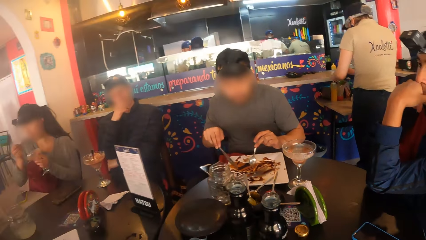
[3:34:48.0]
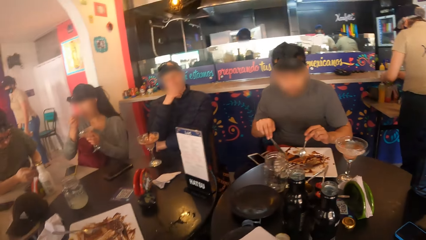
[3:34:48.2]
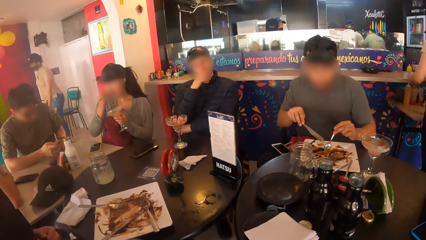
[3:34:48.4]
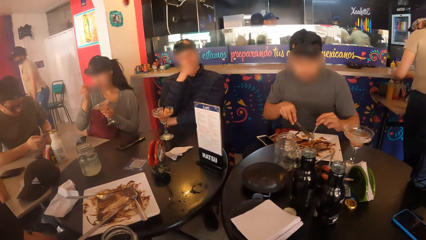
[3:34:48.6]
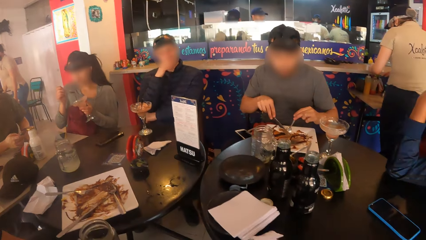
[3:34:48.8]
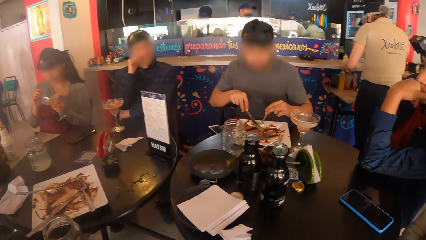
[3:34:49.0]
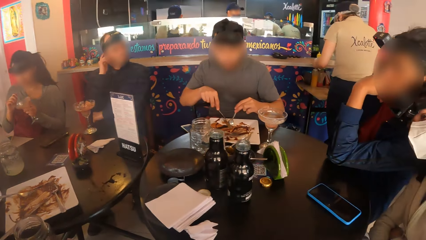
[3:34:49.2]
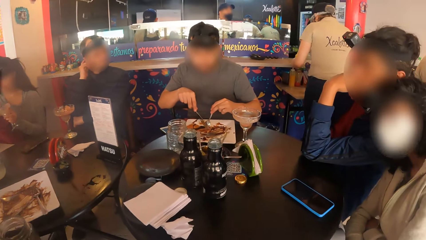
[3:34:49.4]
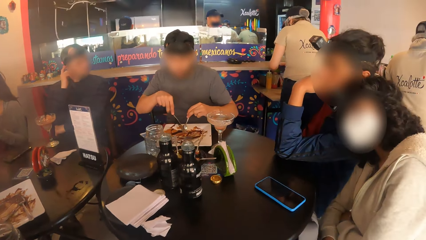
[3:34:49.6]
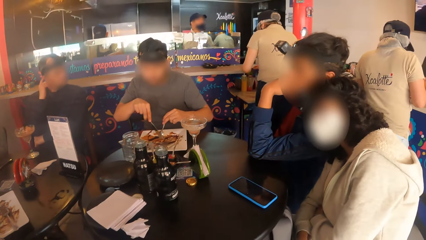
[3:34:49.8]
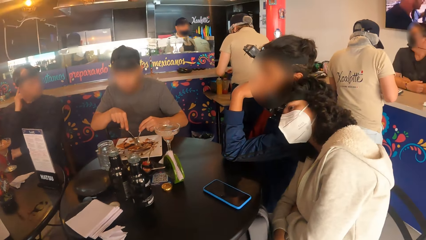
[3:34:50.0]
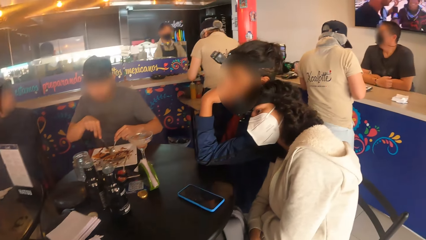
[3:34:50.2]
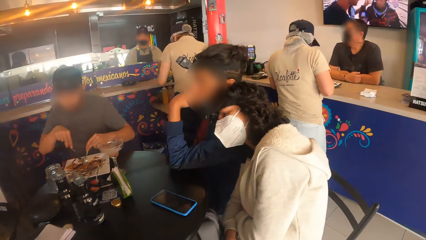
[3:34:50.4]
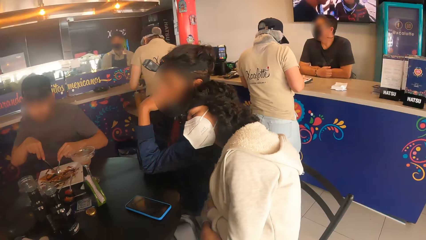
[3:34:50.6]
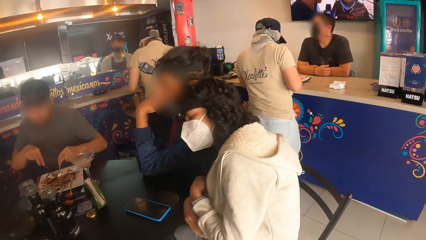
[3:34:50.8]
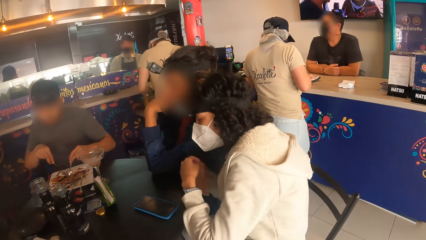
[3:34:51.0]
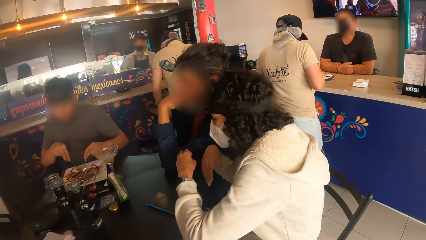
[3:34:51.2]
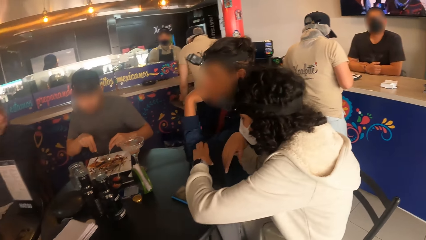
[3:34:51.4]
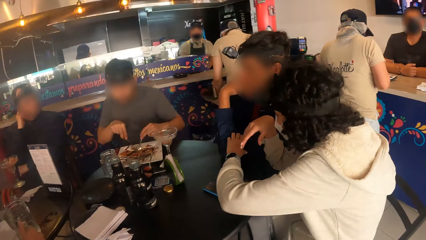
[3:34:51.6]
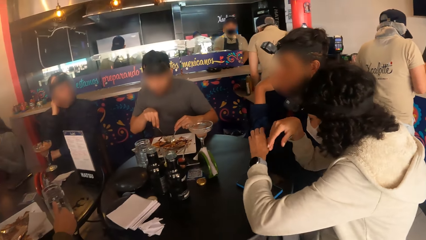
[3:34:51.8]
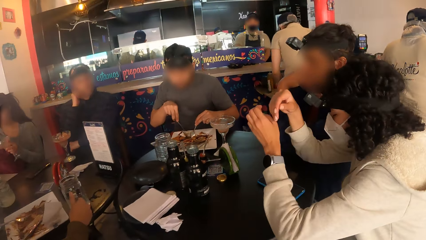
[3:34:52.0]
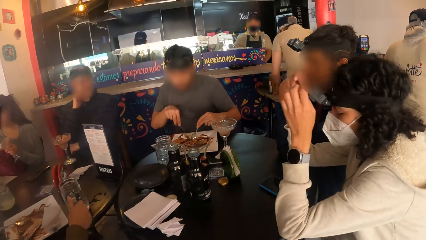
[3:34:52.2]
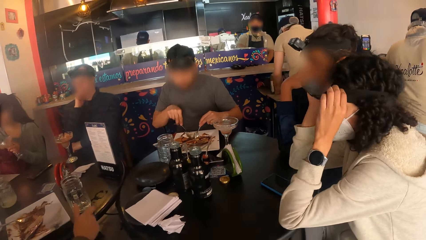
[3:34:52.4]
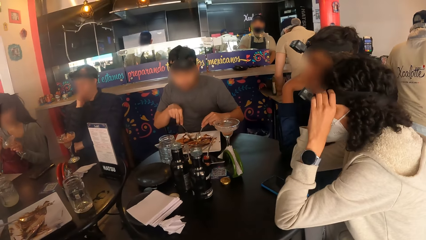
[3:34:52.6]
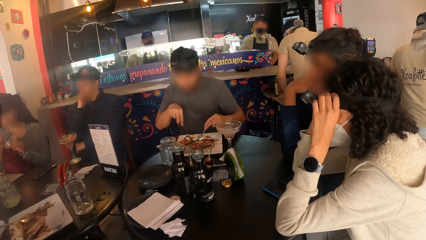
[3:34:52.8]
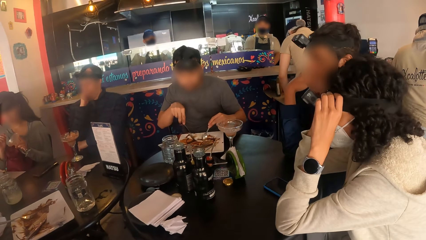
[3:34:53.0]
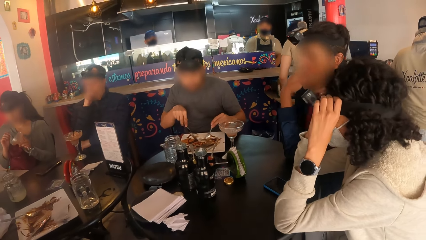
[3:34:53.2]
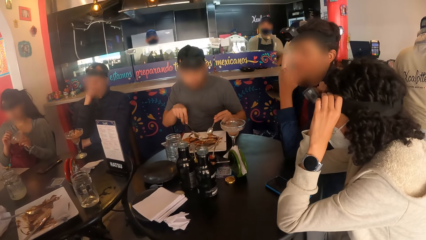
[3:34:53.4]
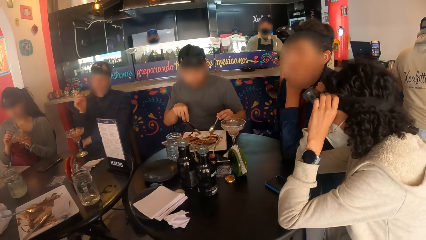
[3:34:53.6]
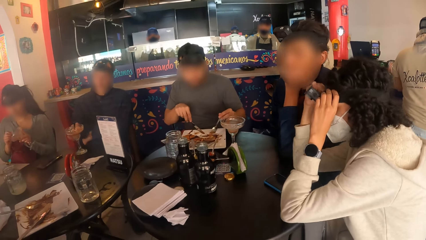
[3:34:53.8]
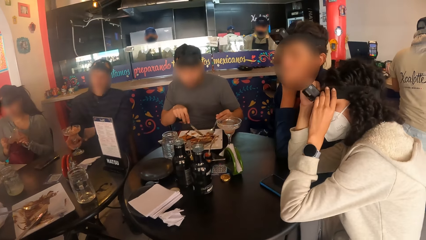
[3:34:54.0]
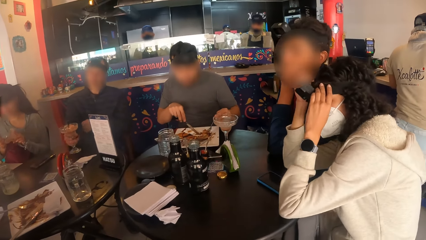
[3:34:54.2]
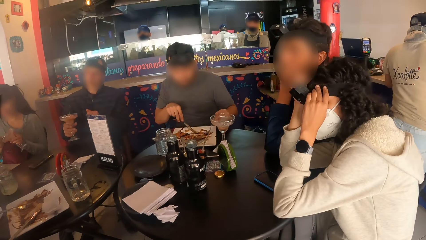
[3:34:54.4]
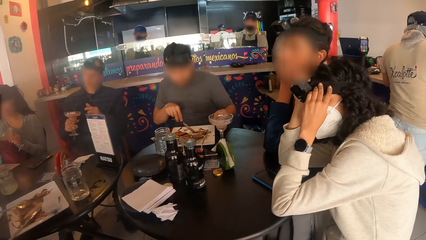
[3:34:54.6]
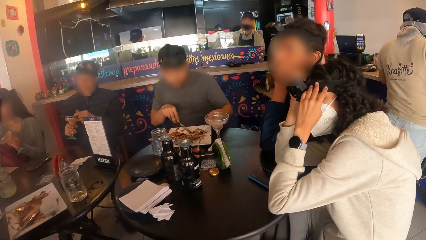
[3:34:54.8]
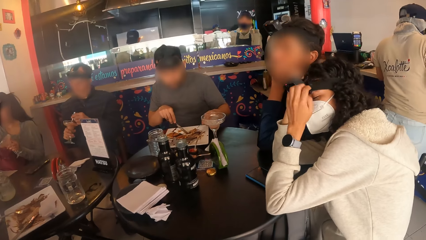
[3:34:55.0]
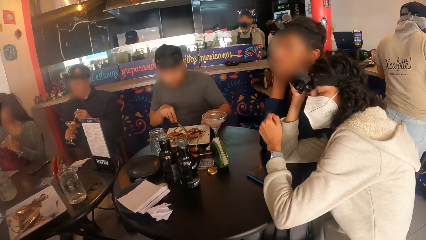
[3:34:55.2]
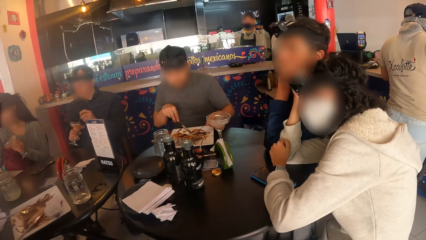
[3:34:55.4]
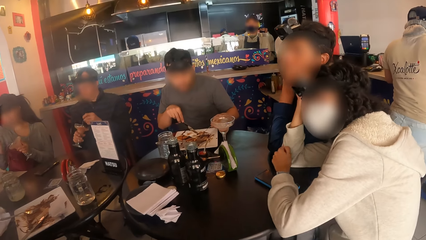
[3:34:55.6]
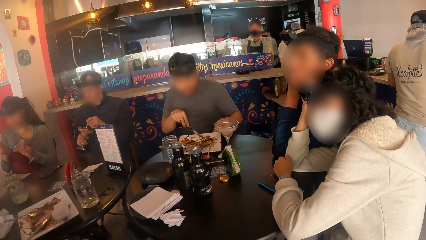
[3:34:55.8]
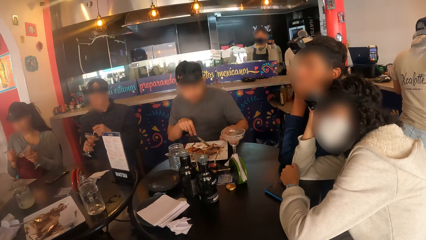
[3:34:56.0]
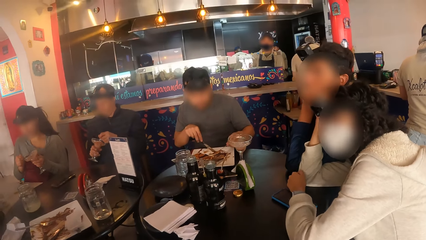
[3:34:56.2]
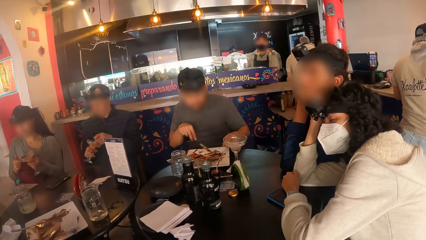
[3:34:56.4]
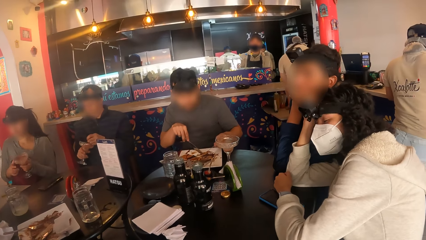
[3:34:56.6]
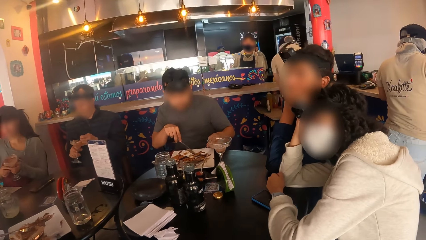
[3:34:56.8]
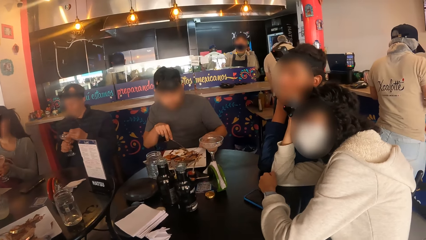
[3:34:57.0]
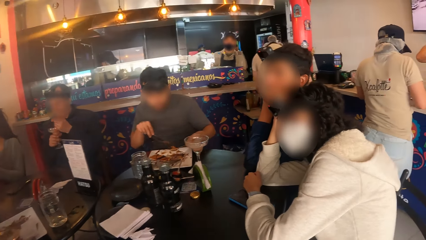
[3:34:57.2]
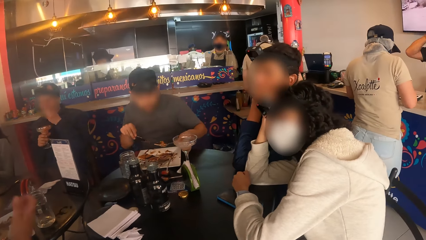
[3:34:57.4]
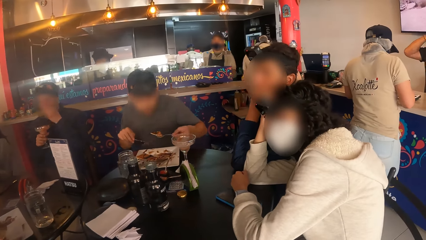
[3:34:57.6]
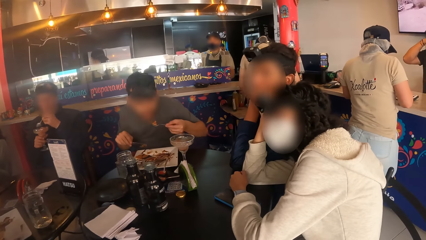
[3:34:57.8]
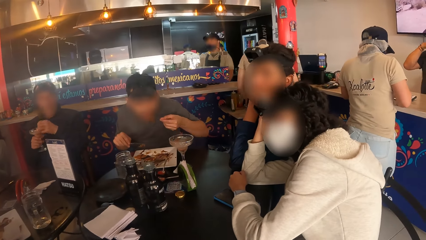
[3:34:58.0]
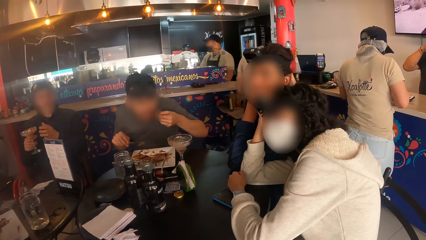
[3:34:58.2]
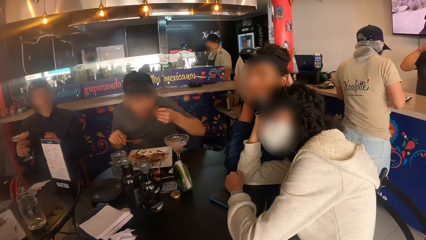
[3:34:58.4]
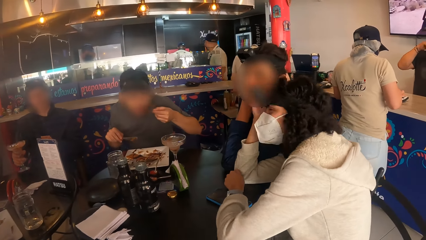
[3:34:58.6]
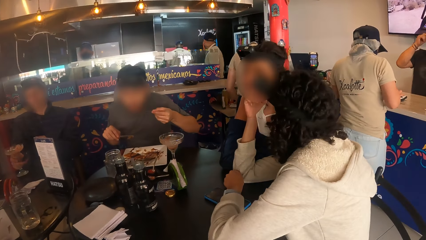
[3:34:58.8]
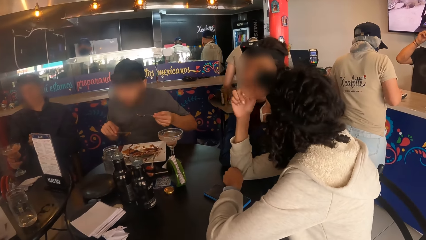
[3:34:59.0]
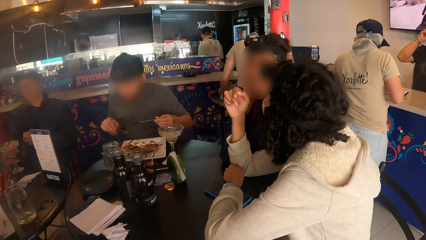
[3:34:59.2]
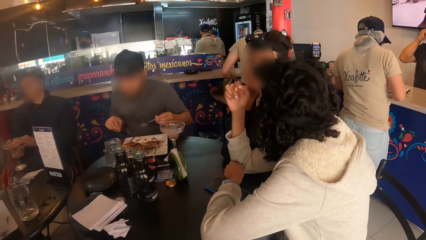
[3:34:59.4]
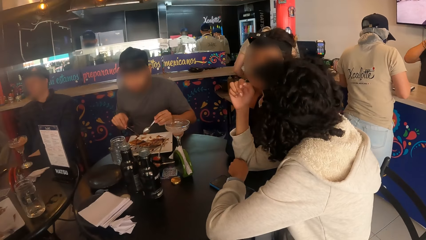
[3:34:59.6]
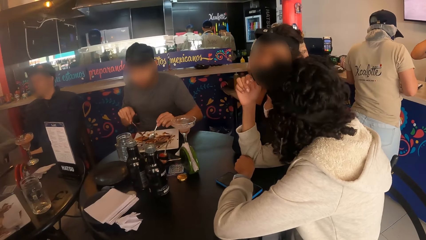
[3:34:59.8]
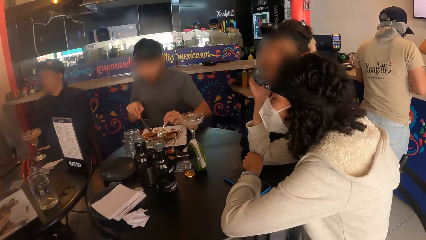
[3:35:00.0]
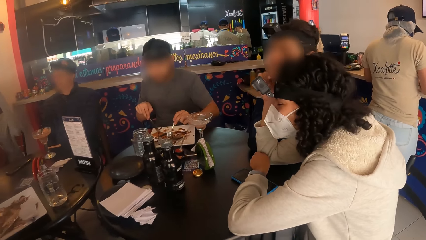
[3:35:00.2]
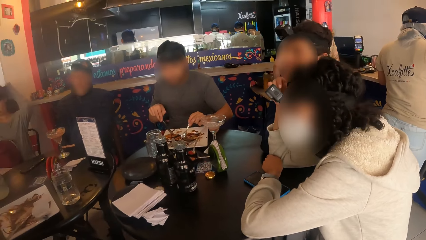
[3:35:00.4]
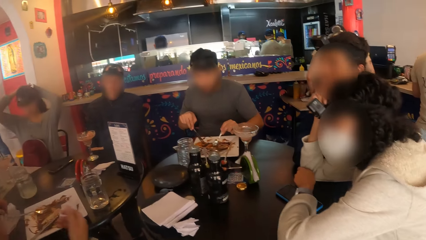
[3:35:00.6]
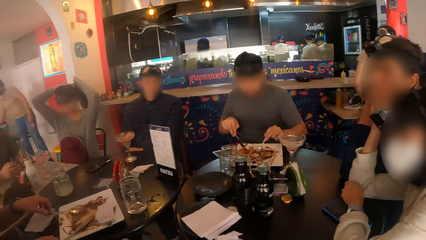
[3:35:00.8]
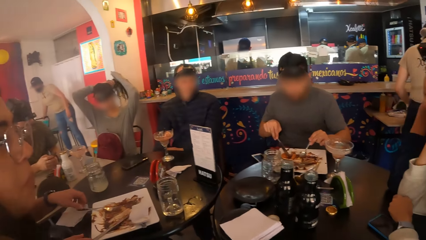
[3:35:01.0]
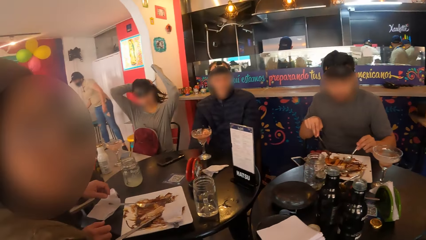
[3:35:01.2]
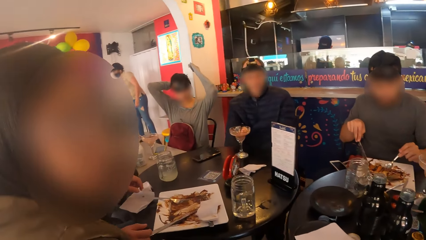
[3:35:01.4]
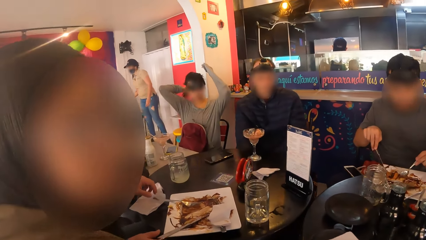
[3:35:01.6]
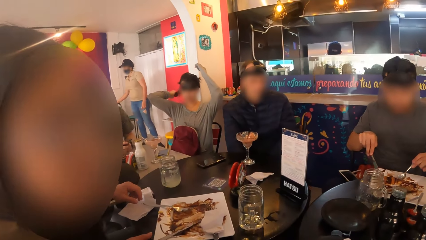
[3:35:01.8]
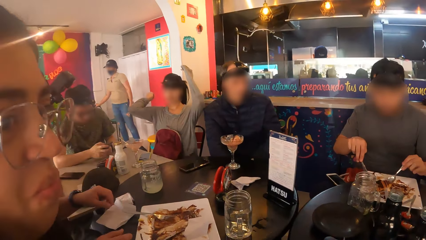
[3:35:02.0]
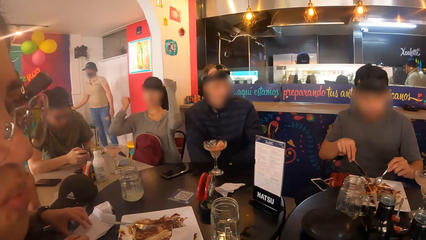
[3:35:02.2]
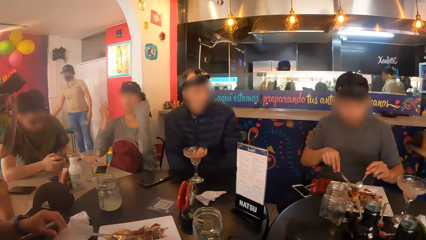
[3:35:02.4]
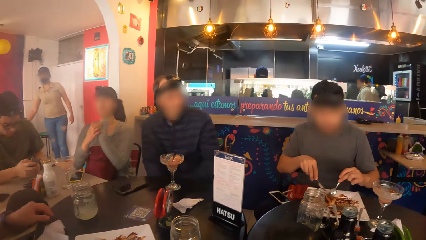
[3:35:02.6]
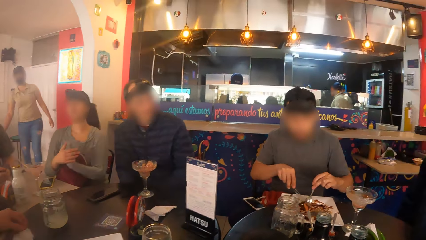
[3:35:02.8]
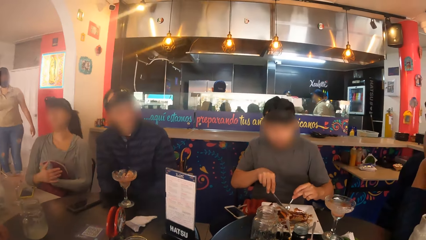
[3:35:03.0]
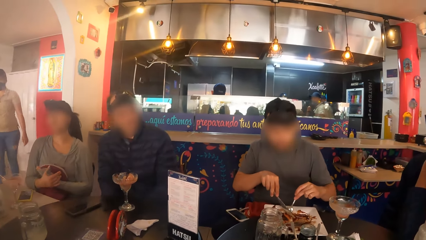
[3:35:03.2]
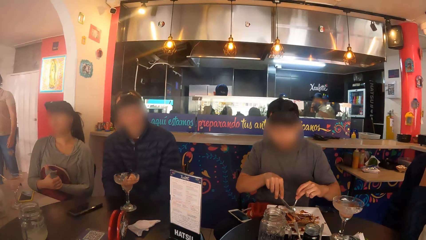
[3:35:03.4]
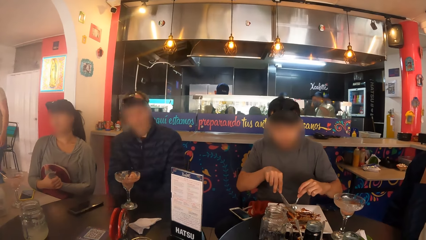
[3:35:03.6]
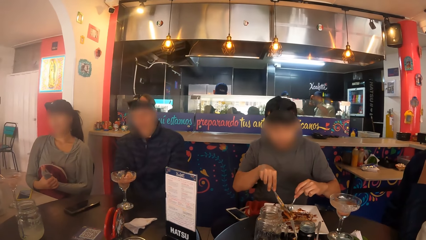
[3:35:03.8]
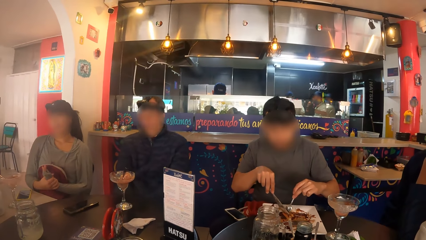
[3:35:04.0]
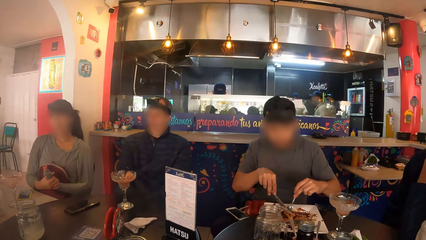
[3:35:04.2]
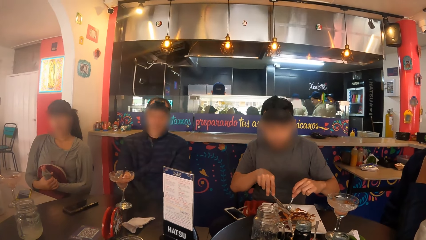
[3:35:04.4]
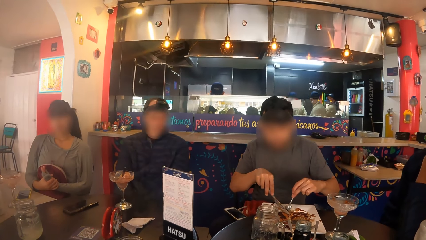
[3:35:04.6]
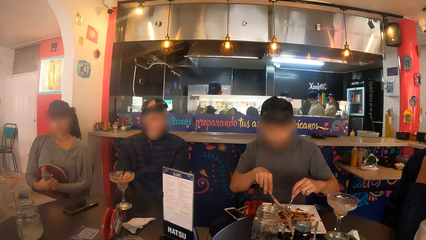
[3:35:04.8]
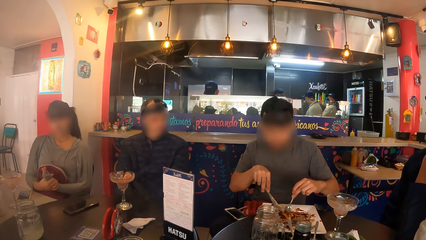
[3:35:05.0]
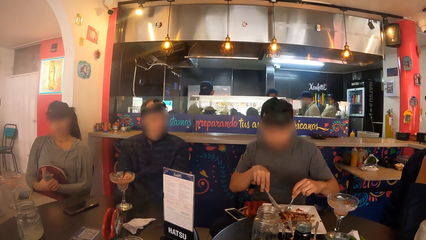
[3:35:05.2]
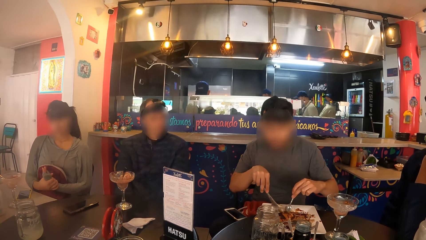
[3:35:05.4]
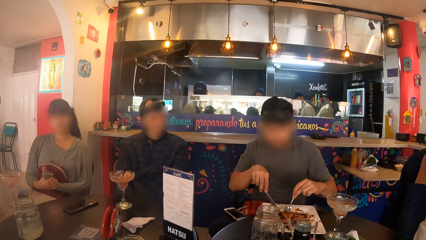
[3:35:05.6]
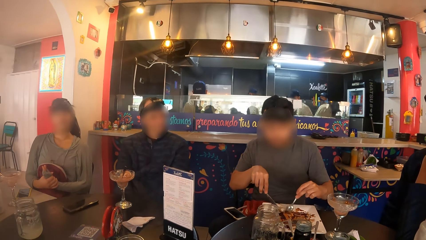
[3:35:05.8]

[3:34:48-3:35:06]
A woman eats some smoothie with the spoon in her right hand. A man cuts food. Another woman touches the left hand of another man with her left hand. A third woman drops a cup on the table with her right hand. The second woman adjusts a camera on her head with her hands. A third man picks up the cocktail cup on the table with his right hand, holds the spoon in the cocktail cup with his left hand, and scoops some smoothie with his left hand. The first man picks up a piece of taco on a spoon in his left hand. The third man scoops some smoothie with his left hand. The first man eats the piece of taco on the spoon in his left hand. The third man drops the cup on the table. The first woman packs her hair with her hands. A fourth man picks up a piece of tissue with his left hand.
